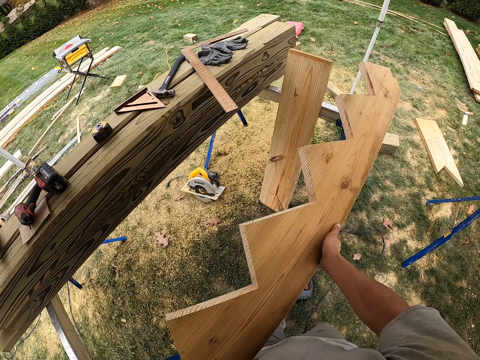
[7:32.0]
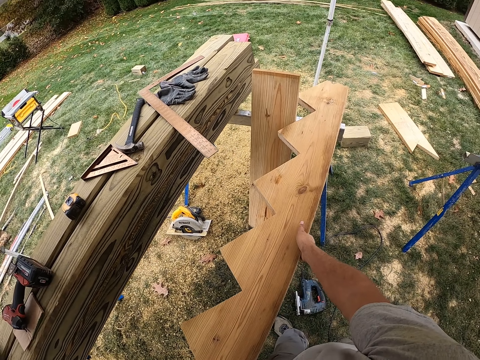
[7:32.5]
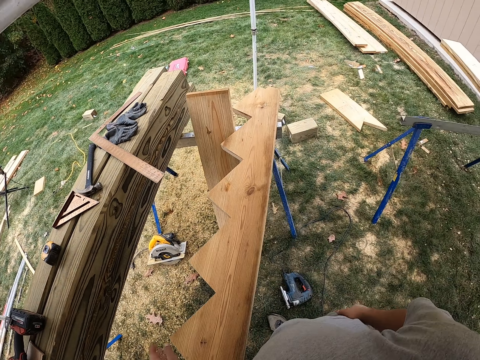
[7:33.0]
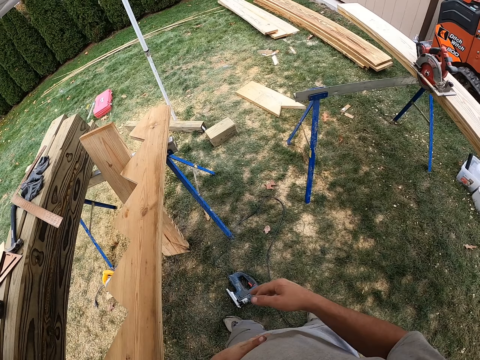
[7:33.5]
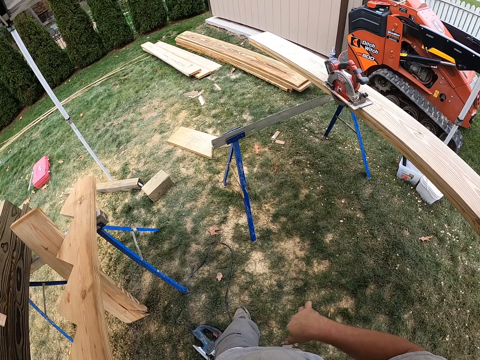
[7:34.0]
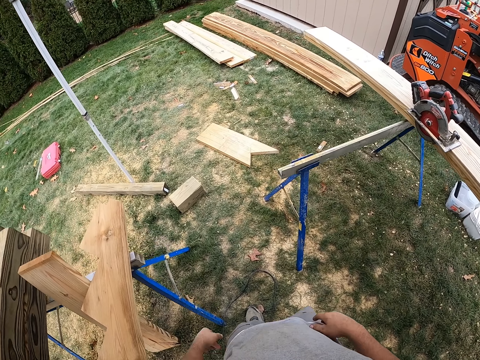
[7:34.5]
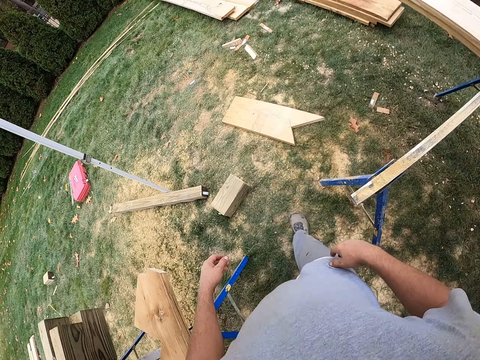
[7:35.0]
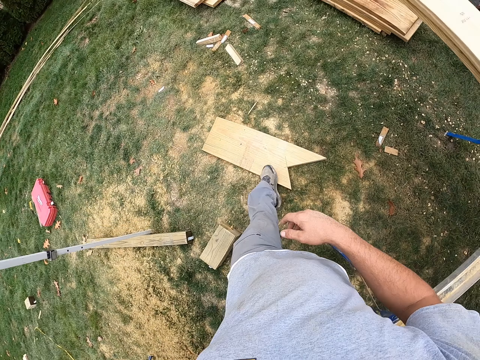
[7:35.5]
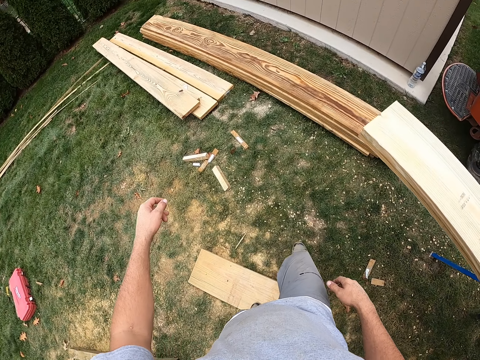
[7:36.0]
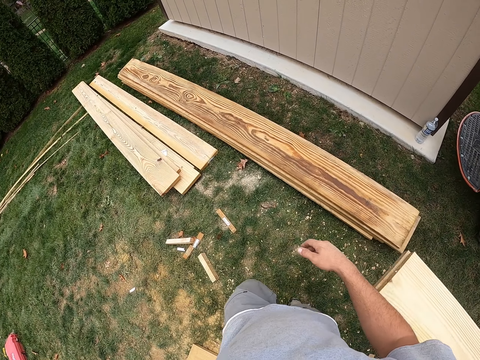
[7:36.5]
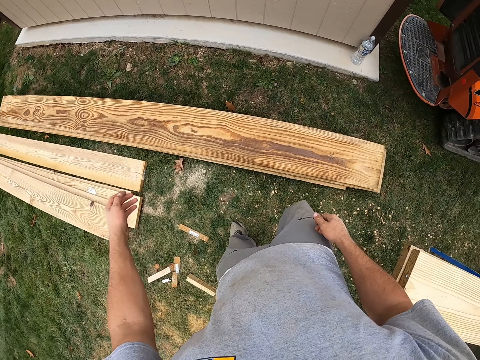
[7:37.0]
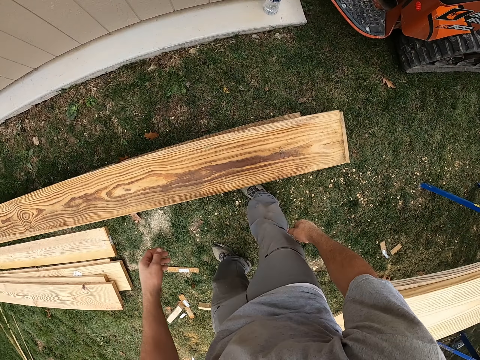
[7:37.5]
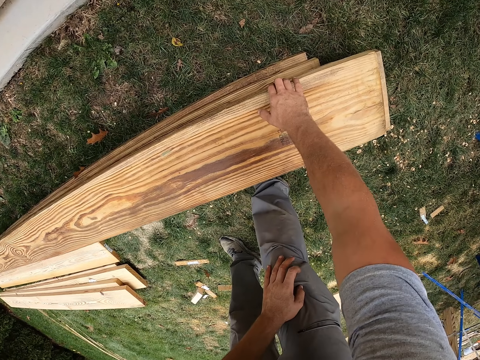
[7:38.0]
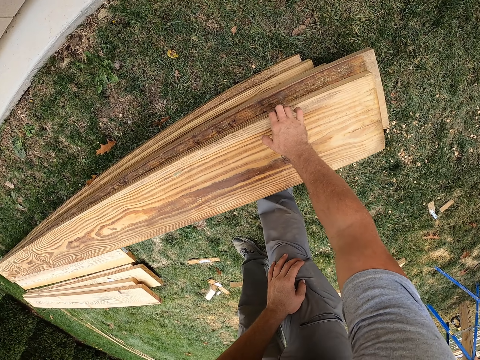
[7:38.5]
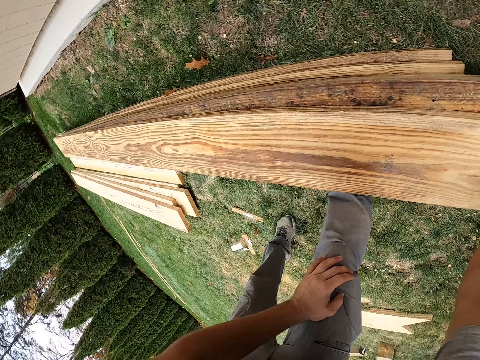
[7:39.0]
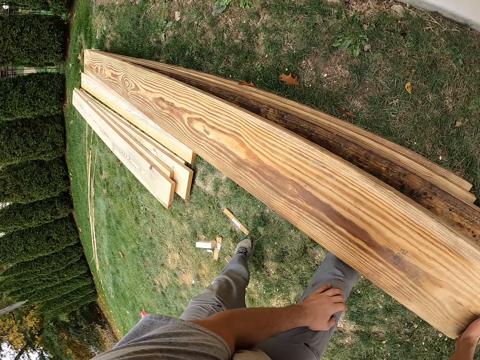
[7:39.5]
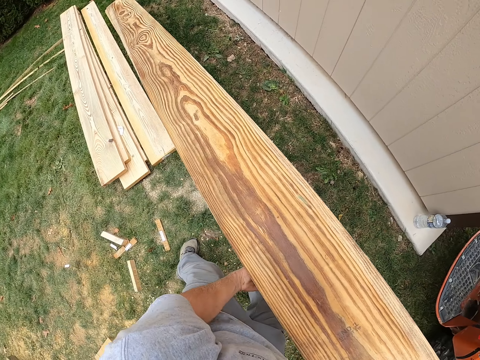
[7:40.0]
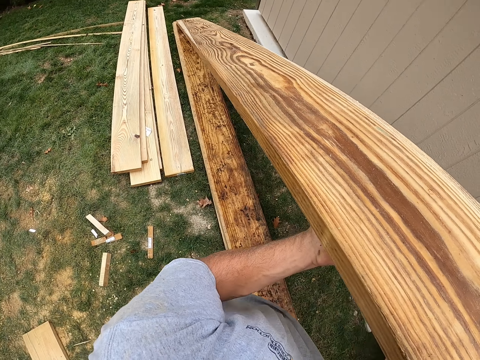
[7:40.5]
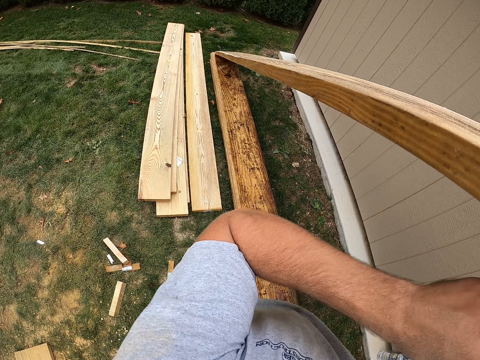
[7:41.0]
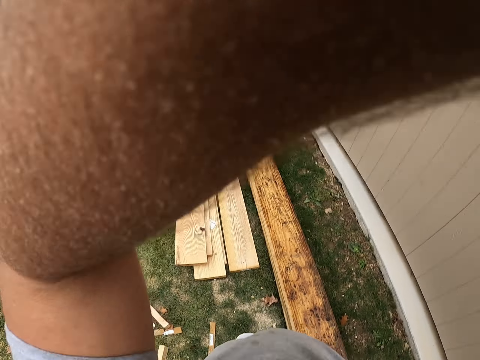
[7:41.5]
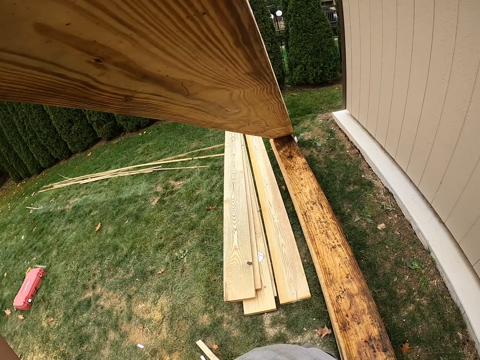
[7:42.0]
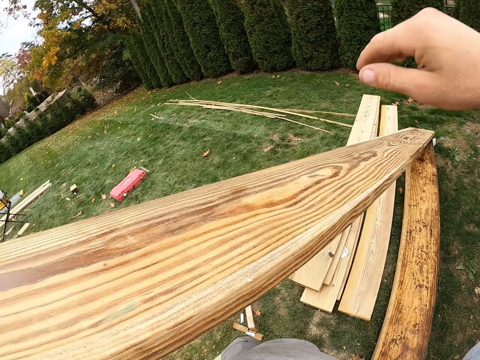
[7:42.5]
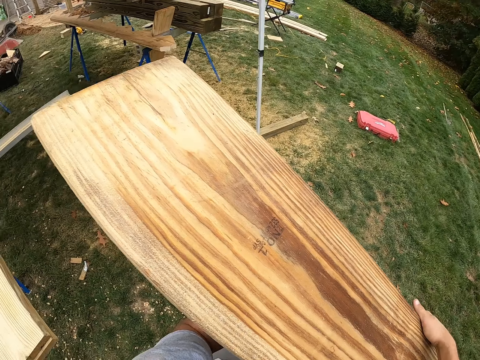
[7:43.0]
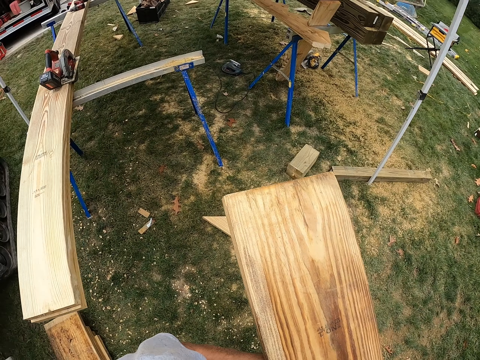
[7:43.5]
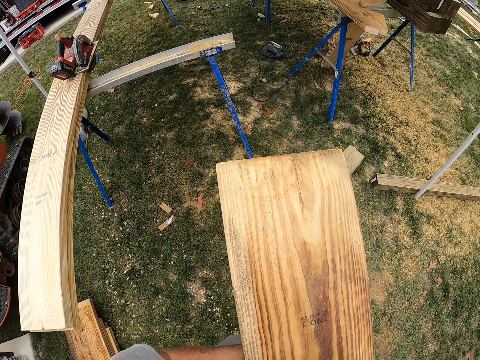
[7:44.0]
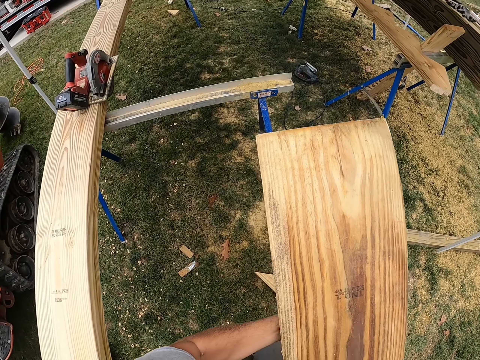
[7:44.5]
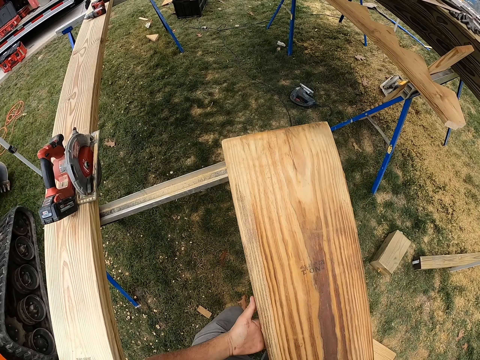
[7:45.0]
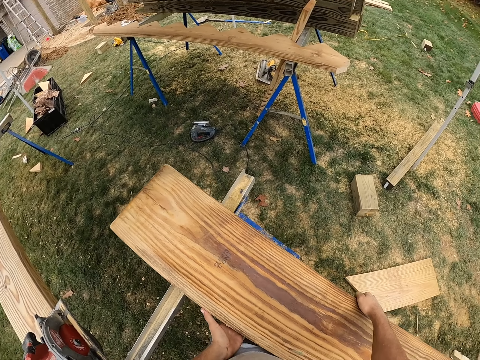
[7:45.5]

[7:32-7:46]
The camera wearer puts down wood with hands. He walks. He wipes his hands on his t-shirt. He picks up wood with hands. He walks towards pieces of wood. He picks up the wood. He carries the wood.

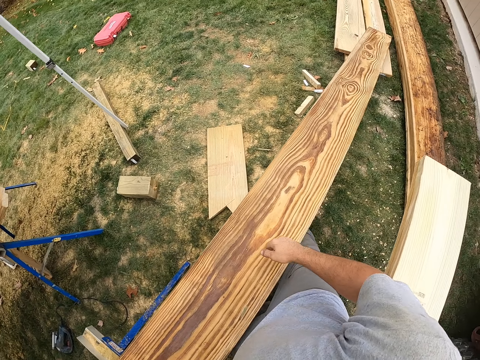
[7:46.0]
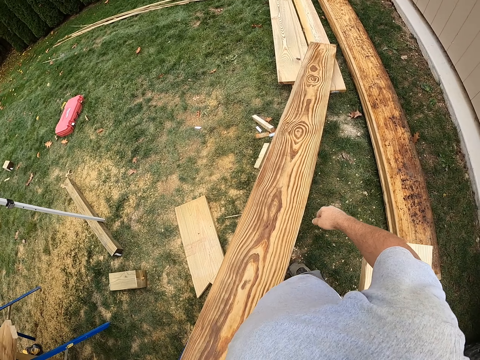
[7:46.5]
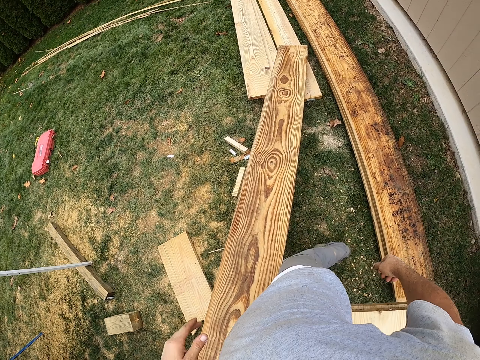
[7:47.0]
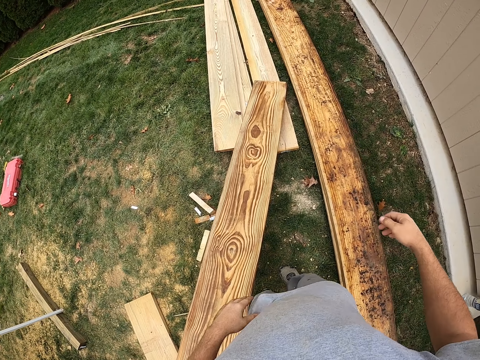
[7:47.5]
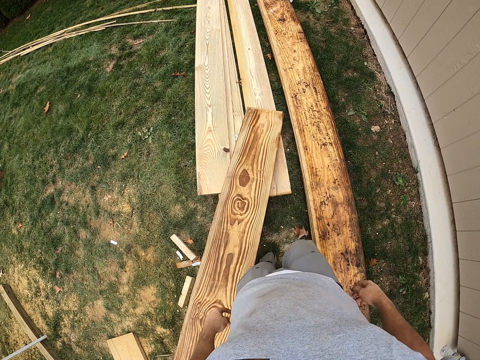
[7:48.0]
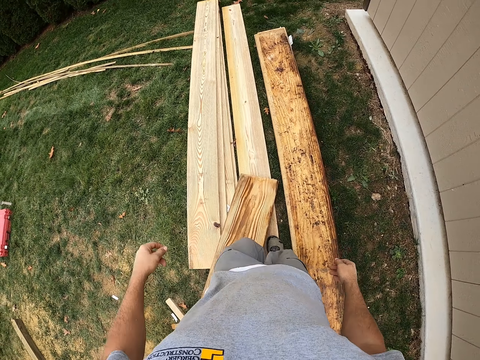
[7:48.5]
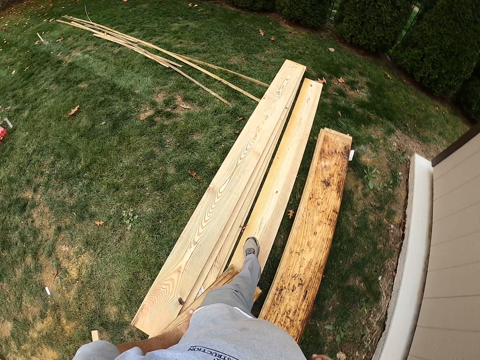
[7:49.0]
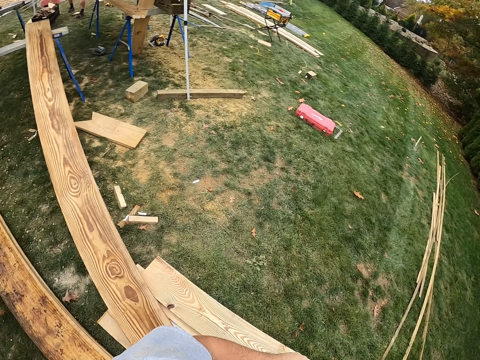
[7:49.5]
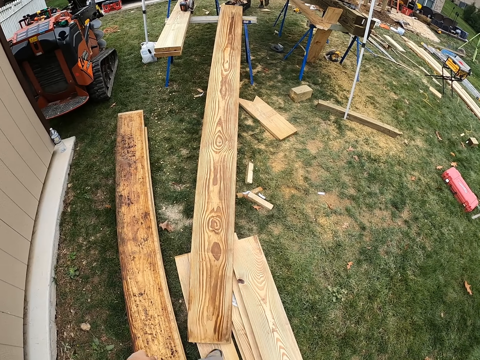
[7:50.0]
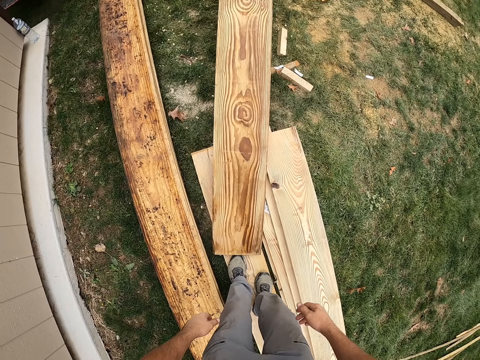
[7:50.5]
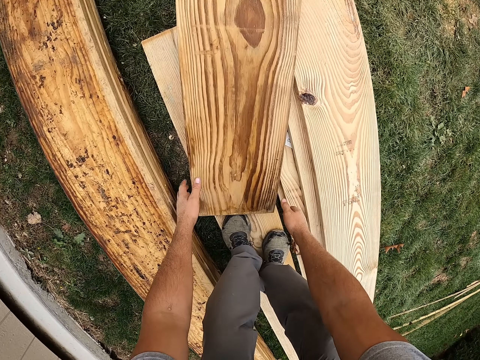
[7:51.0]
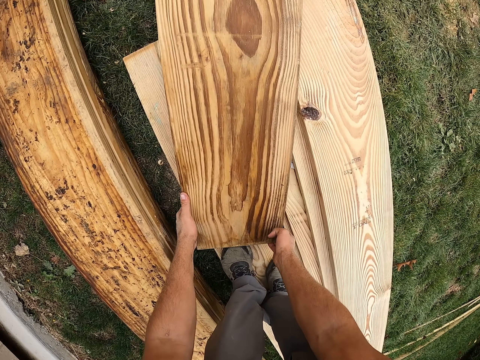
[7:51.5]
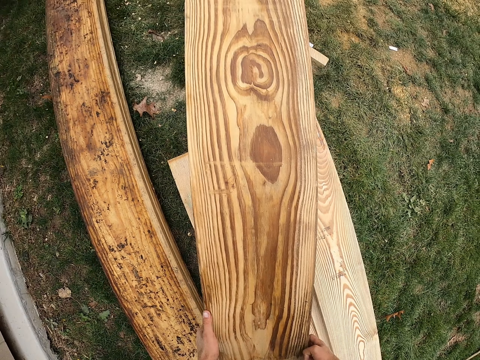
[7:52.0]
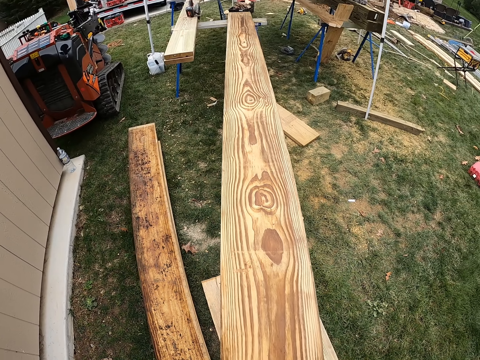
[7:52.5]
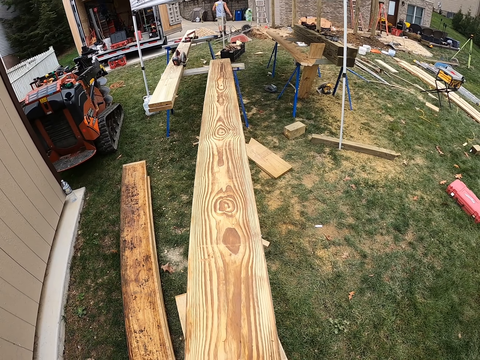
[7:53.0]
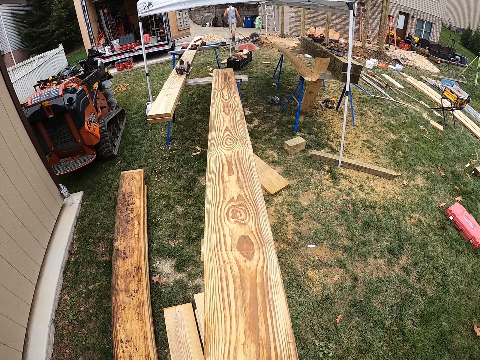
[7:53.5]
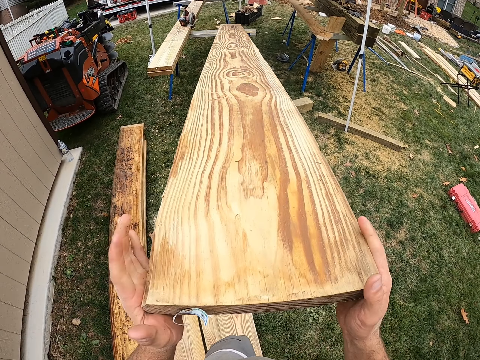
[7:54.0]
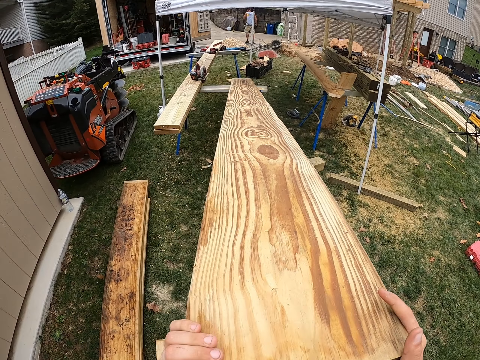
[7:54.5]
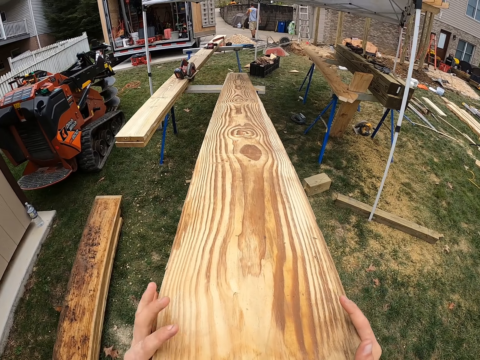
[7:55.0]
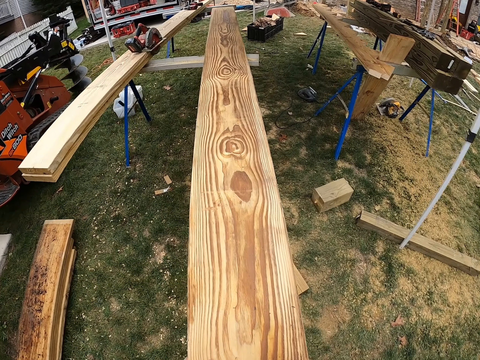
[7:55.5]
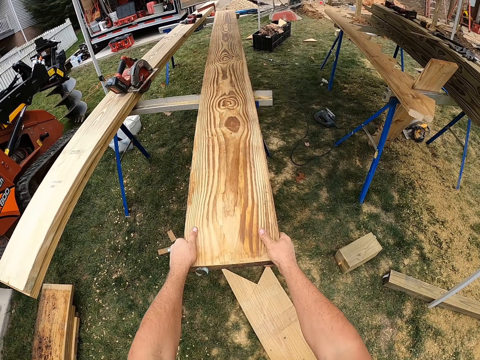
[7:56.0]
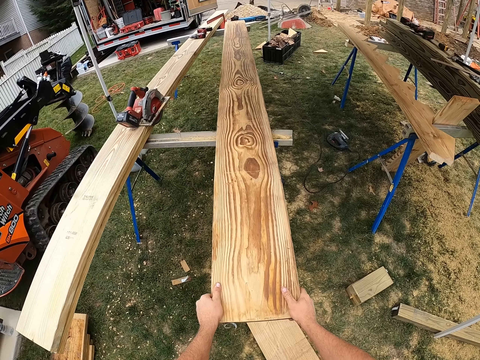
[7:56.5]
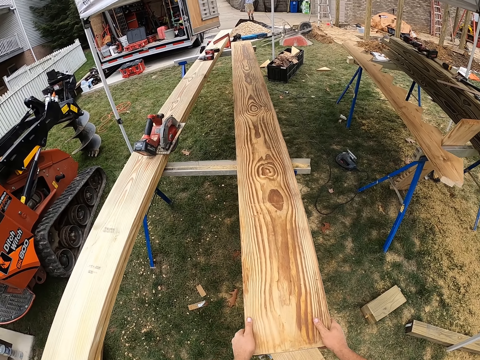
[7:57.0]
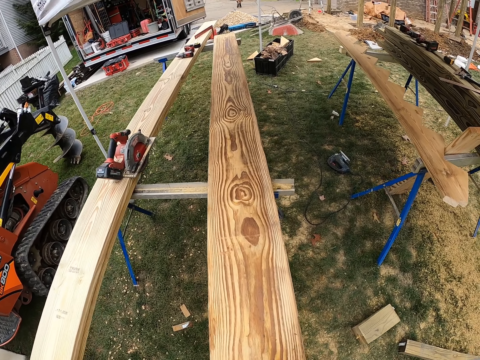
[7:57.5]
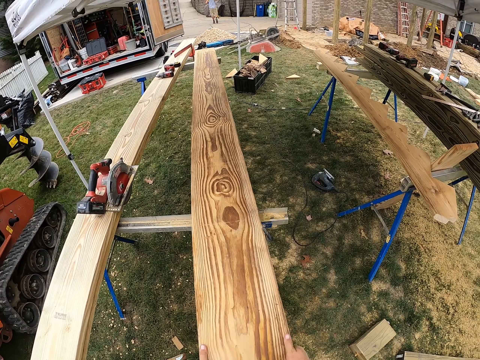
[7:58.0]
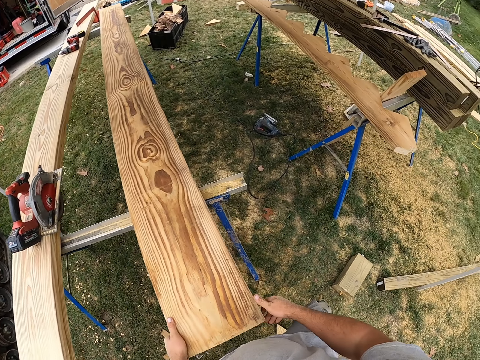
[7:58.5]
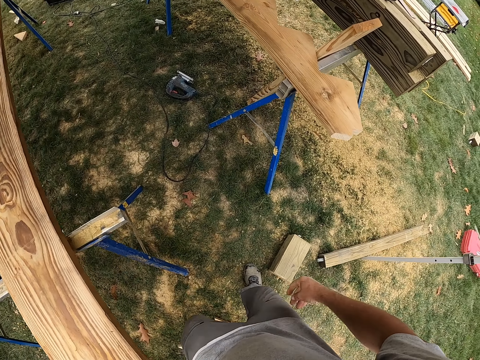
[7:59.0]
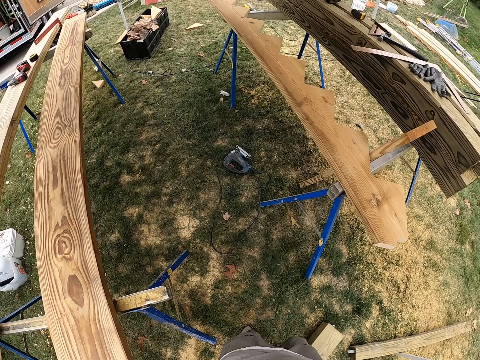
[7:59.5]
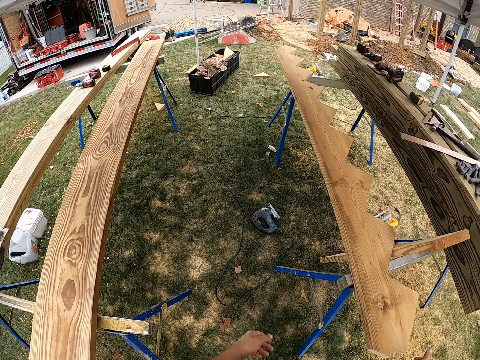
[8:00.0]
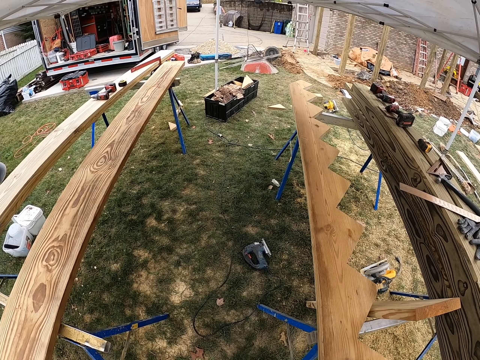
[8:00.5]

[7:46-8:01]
The camera wearer picks pieces of wood. They walk towards the pieces of wood. They put the wood down. They pick the wood with hands. They push the wood with hands. They walk towards the pieces of wood.
